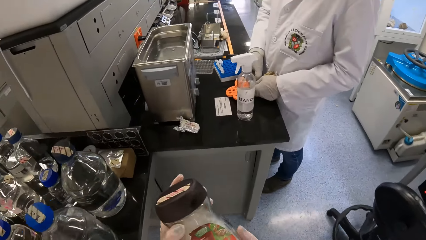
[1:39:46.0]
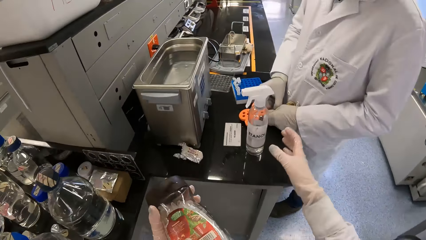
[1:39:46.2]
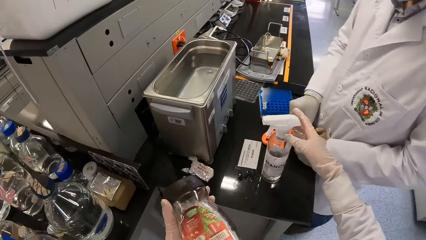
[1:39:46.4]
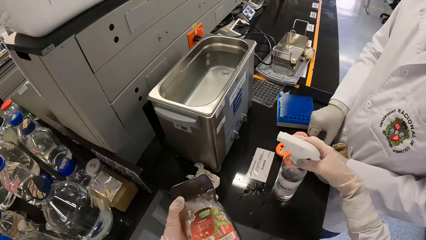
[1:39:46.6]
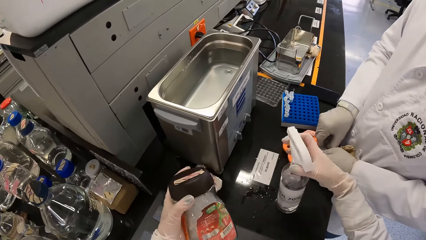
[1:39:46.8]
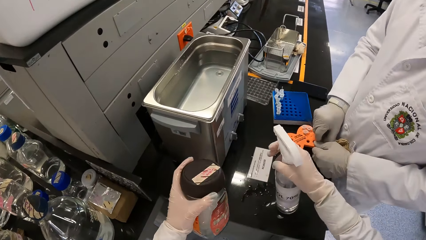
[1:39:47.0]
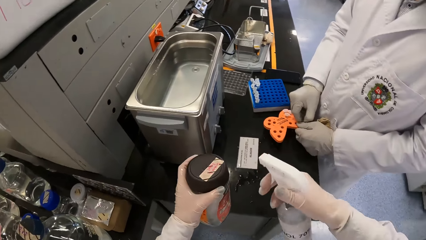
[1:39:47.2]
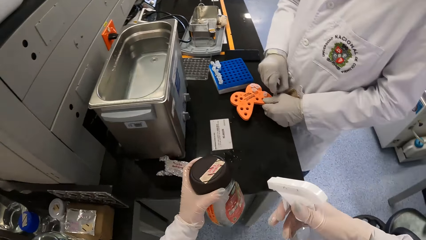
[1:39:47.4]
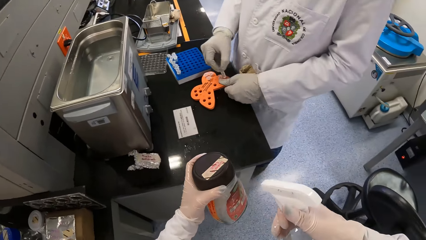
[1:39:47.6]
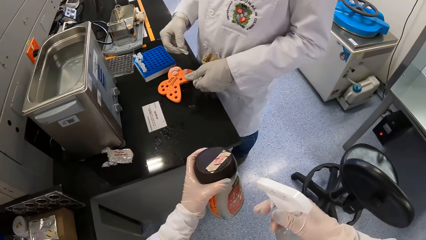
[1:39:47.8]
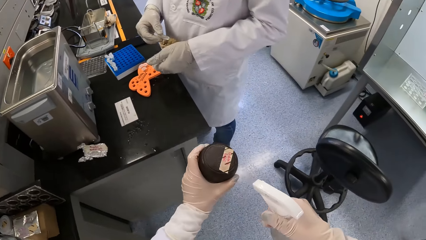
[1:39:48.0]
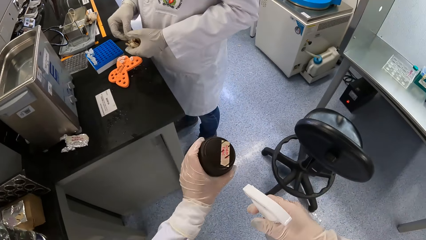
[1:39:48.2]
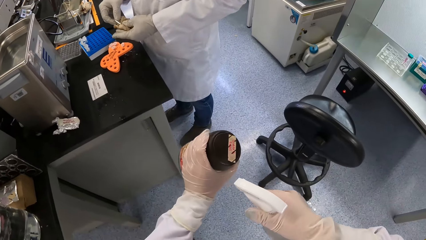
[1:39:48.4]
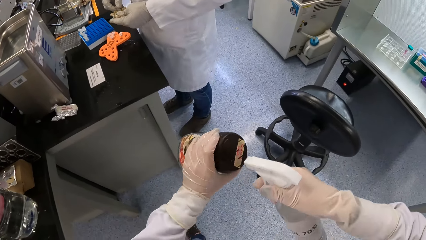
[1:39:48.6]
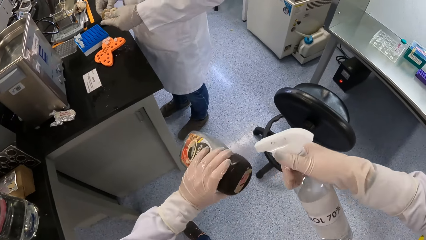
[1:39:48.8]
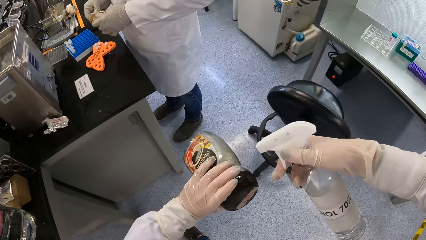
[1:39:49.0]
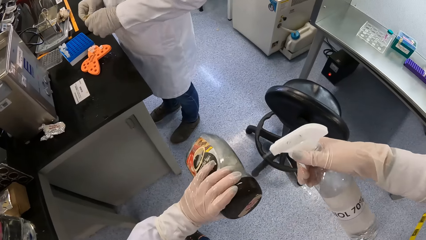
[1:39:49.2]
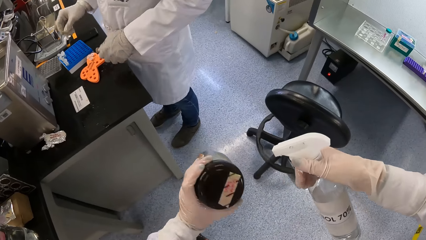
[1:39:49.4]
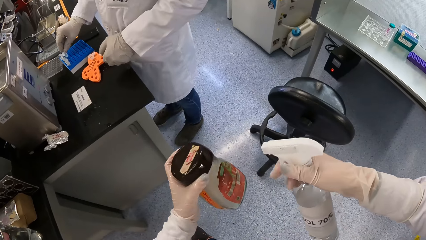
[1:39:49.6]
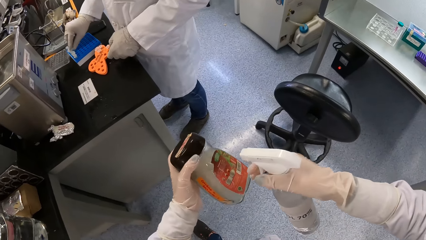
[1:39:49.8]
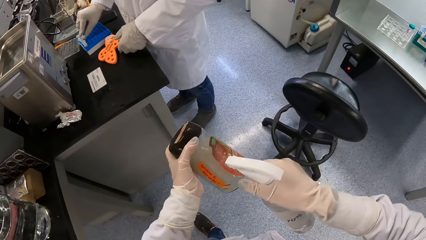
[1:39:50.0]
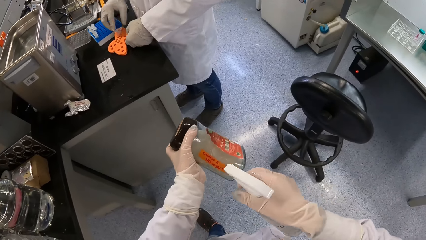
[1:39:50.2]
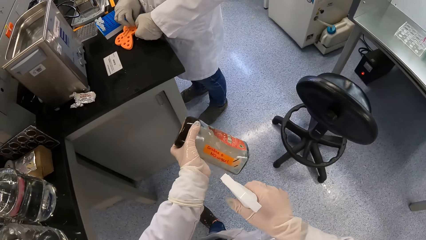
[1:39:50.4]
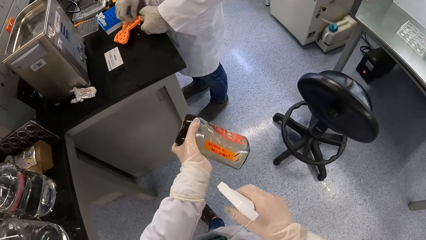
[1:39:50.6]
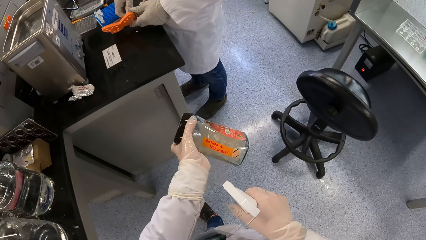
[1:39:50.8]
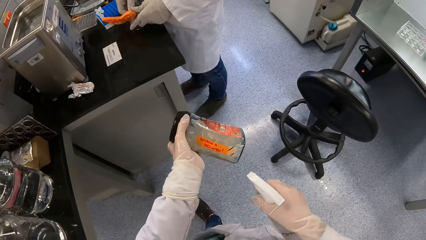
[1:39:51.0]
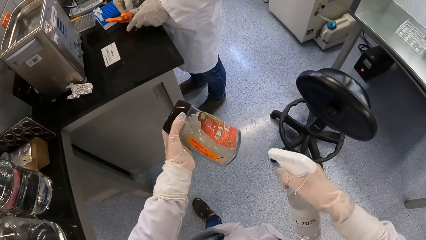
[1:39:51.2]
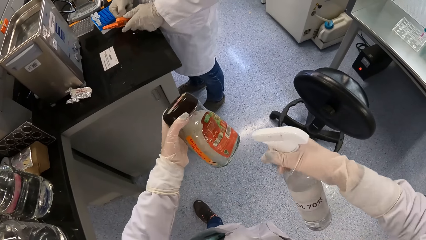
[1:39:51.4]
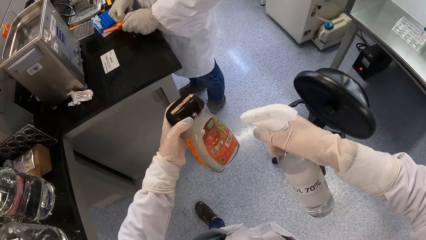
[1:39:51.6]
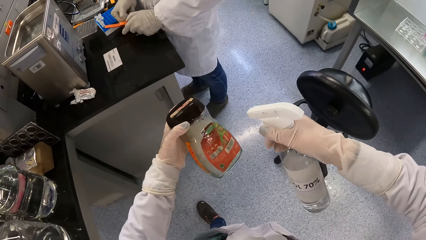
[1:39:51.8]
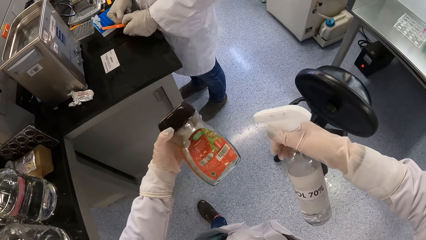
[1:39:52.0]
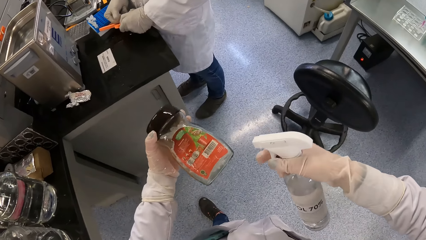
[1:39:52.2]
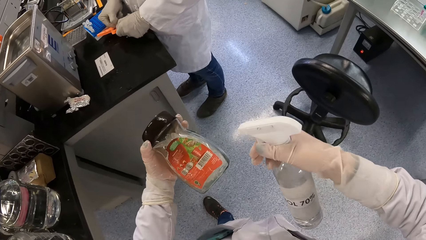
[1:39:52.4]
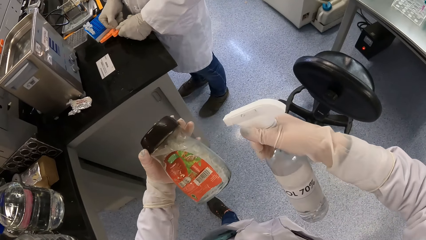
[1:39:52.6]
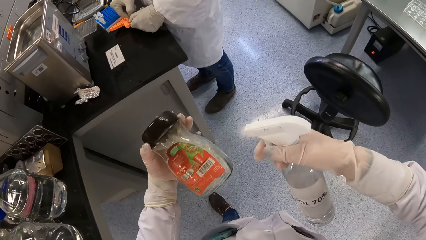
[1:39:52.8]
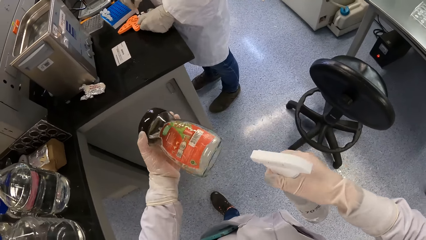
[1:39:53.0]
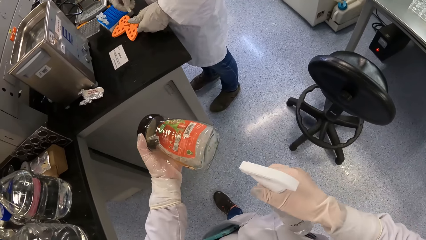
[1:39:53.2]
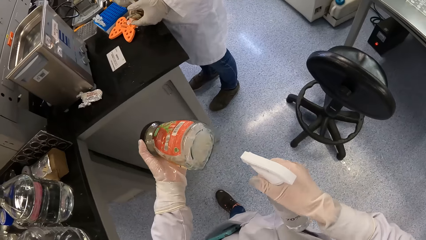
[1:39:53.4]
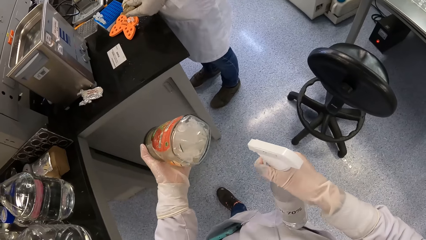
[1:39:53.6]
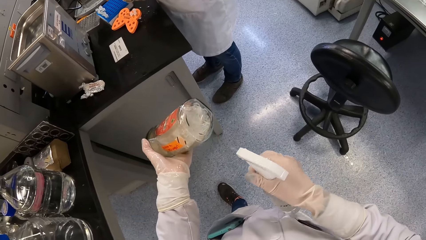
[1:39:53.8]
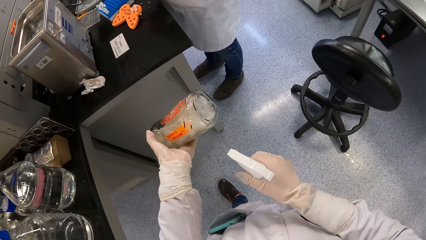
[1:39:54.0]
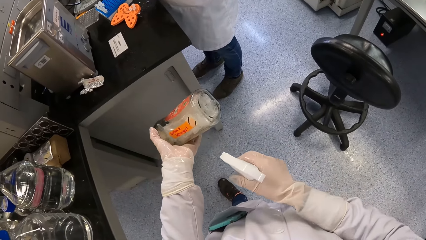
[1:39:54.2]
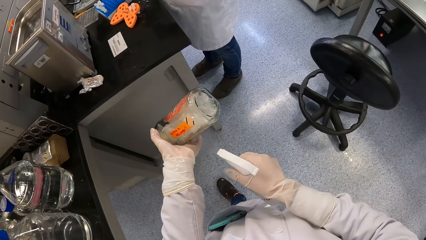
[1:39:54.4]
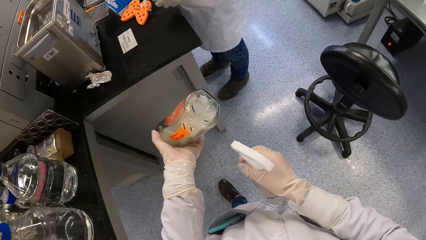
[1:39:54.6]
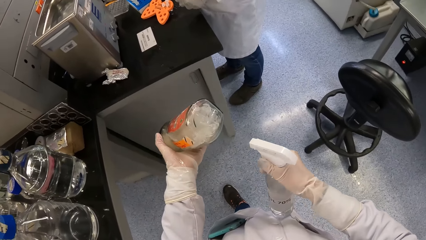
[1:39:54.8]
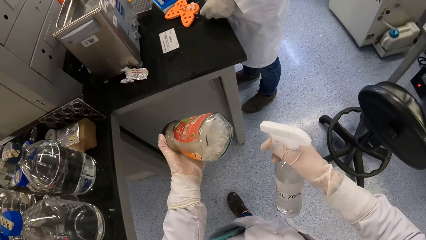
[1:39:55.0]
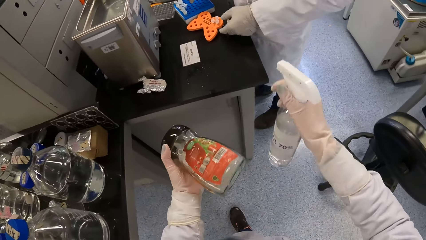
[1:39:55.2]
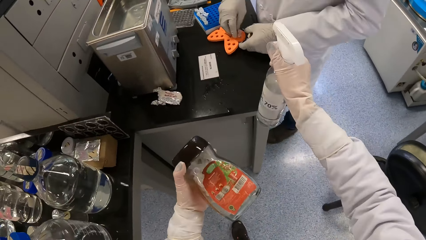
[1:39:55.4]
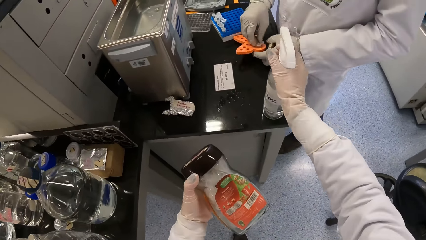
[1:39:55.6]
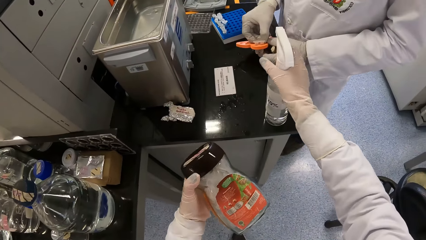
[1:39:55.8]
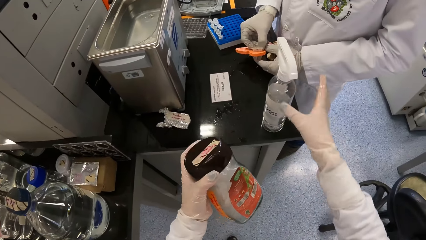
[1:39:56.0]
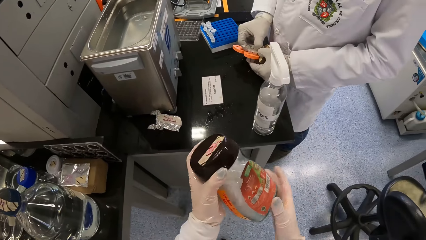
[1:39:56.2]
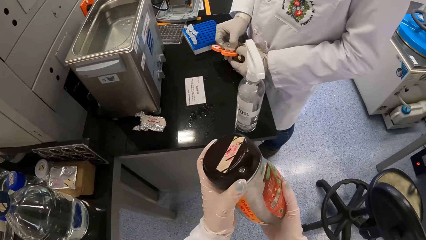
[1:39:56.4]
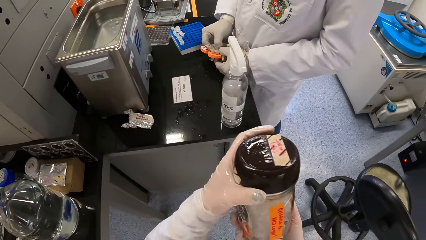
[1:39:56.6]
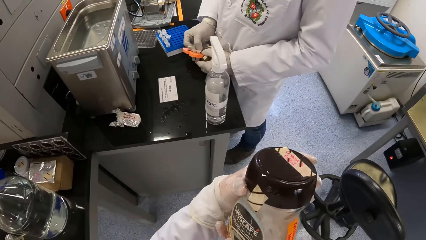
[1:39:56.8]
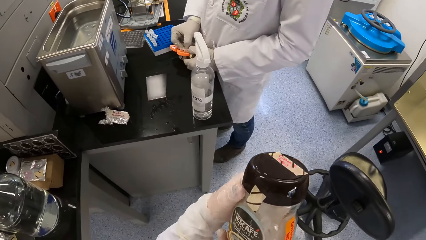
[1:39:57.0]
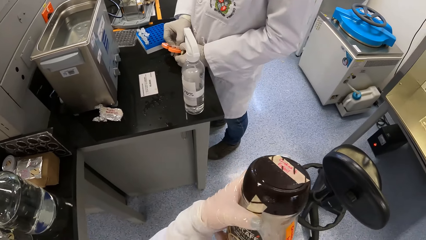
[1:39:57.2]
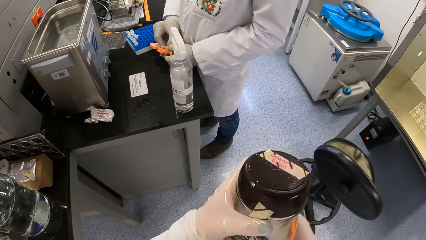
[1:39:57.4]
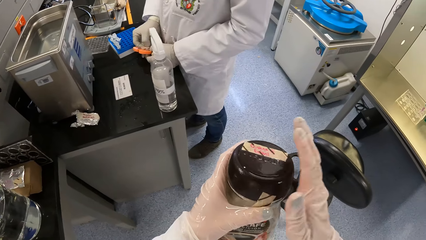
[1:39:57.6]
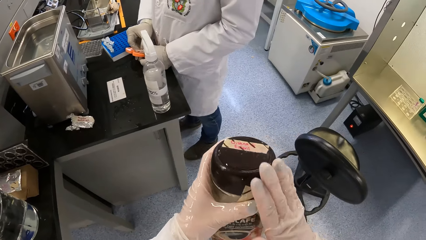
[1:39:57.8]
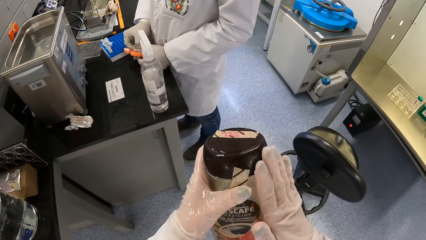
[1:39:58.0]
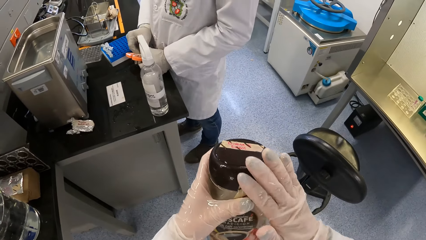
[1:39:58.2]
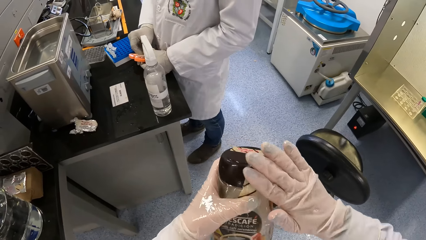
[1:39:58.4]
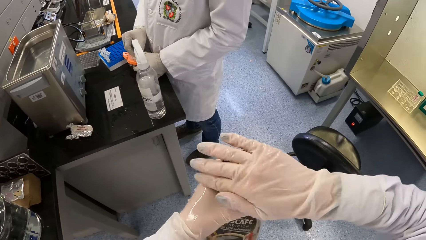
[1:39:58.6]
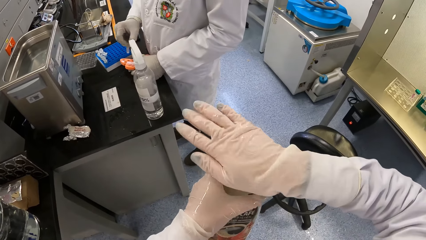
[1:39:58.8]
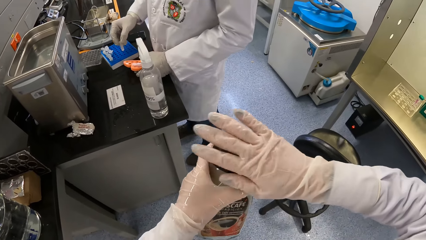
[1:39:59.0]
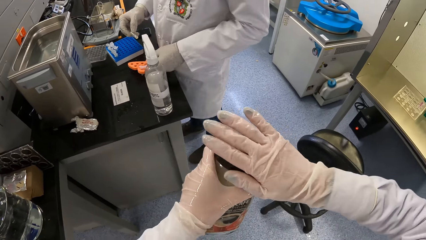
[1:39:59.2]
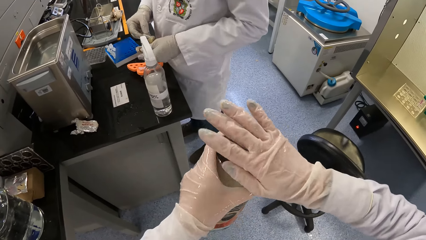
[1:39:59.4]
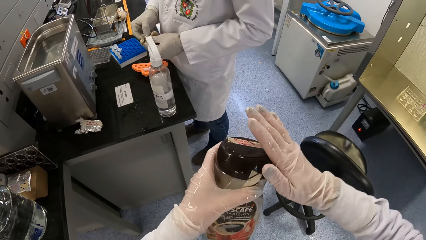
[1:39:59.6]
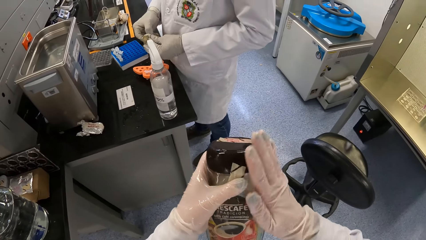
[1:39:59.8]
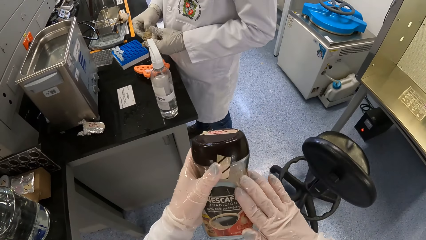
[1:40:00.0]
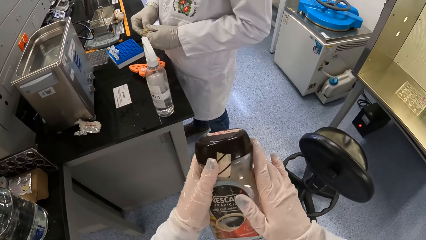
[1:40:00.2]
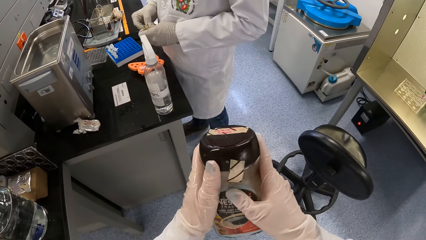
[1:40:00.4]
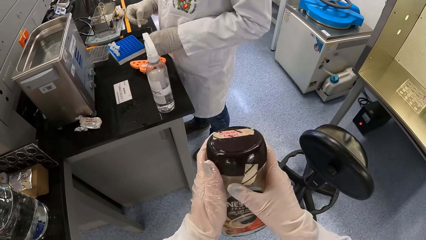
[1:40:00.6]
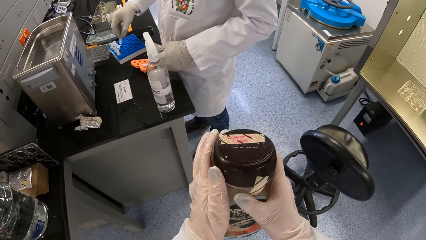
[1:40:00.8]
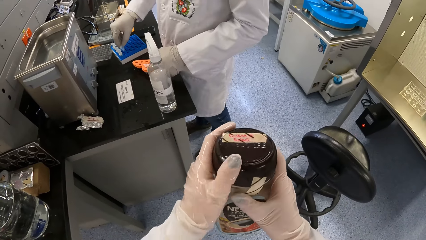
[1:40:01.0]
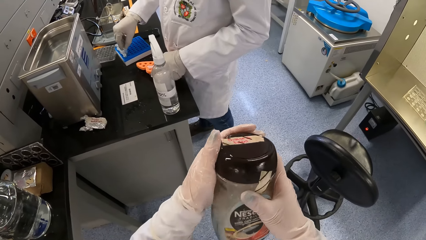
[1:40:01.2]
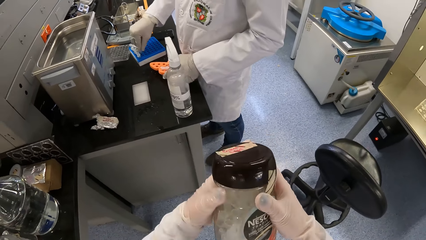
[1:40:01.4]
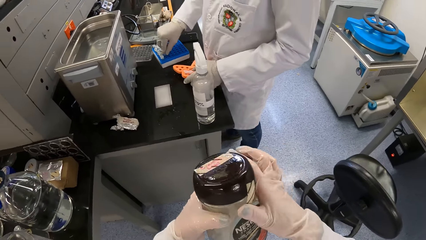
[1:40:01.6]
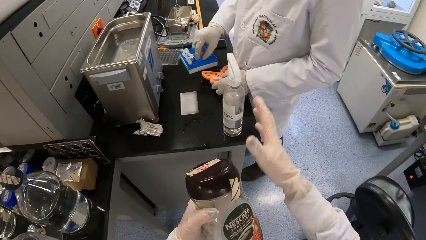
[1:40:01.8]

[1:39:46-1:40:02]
The man holds the orange microtube rack with his left hand. The camera wearer picks the spray bottle from the table with his right hand. The man pulls out a microtube from the orange microtube rack with his right hand. The camera wearer sprays liquid sanitizer on the jar of microtubes with the spray bottle in his right hand. The man drops the orange microtube rack on the table with his left hand, wipes the microtube with the piece of cloth in his left hand, puts the microtube in the blue microtube rack with his right hand, holds the orange microtube rack with his left hand, and pulls a microtube from the orange microtube rack with his right hand. The camera wearer places the spray bottle on the table with his right hand. The man holds the orange microtube rack with his left hand. The camera wearer holds the jar of microtubes with both hands. He rubs the jar of microtubes with his right hand. The man pulls a microtube from the orange microtube rack with his right hand, drops the orange microtube rack on the table with his left hand, wipes the microtube with the piece of cloth in his left hand, puts the microtube in the blue microtube rack with his right hand, and holds the orange microtube rack with his left hand.
